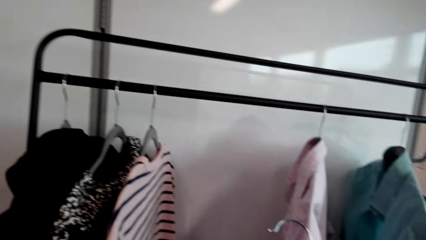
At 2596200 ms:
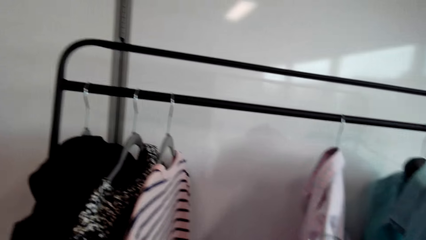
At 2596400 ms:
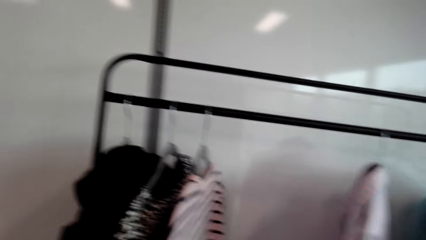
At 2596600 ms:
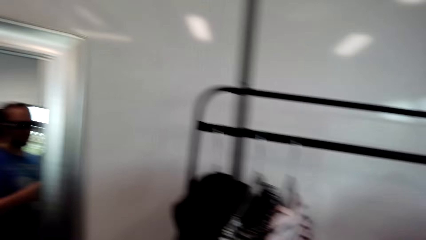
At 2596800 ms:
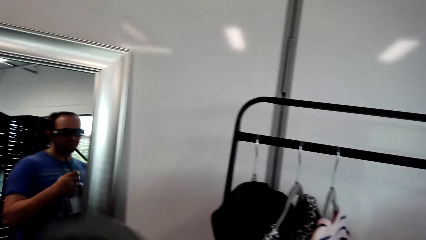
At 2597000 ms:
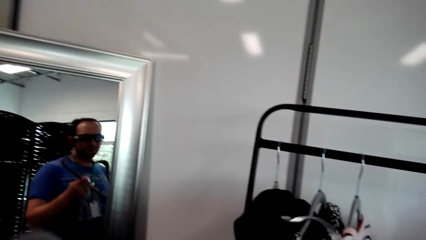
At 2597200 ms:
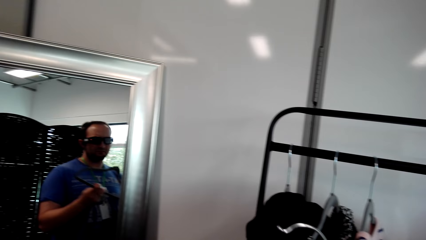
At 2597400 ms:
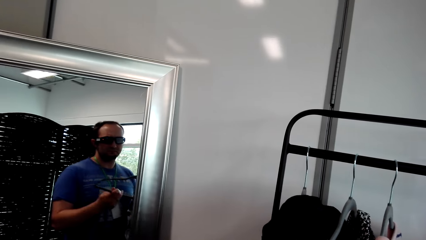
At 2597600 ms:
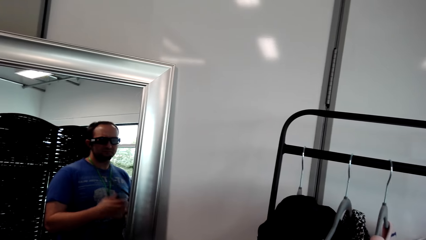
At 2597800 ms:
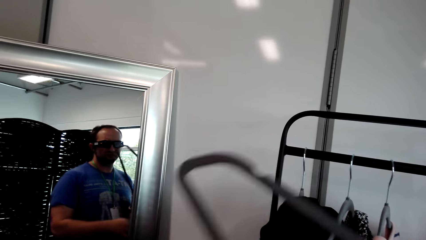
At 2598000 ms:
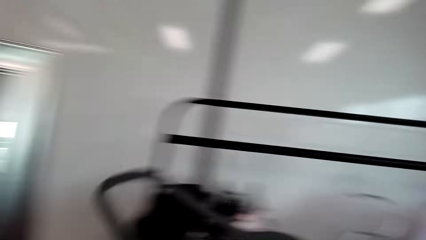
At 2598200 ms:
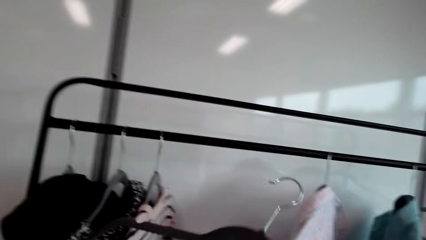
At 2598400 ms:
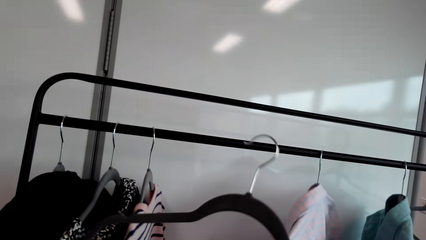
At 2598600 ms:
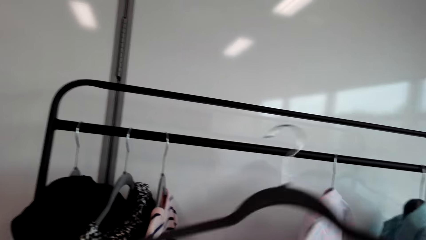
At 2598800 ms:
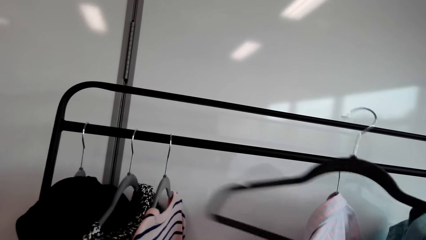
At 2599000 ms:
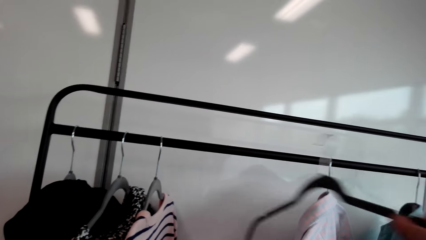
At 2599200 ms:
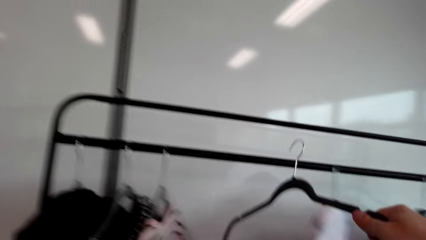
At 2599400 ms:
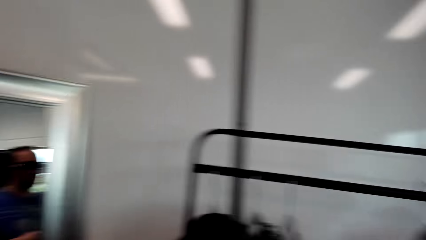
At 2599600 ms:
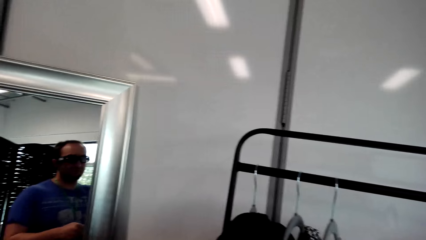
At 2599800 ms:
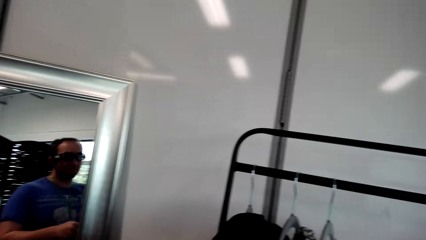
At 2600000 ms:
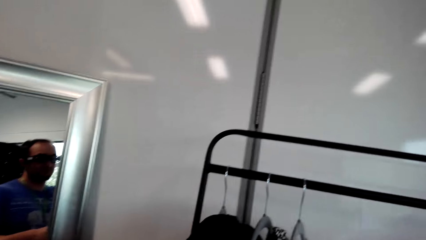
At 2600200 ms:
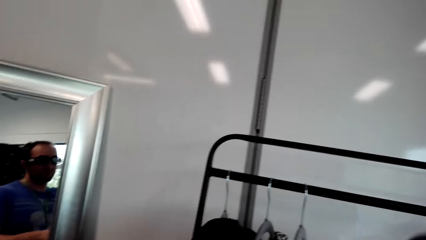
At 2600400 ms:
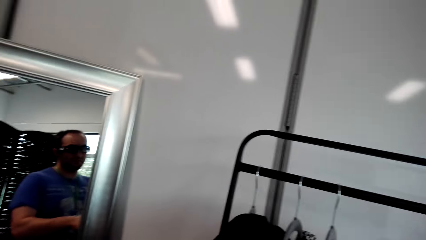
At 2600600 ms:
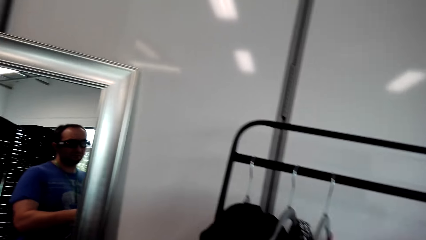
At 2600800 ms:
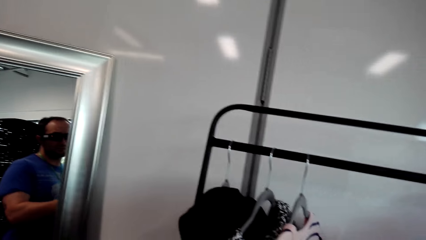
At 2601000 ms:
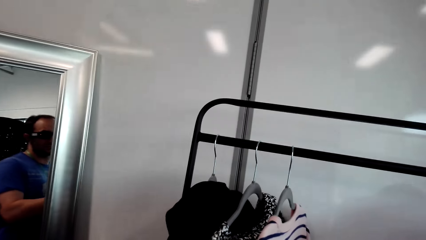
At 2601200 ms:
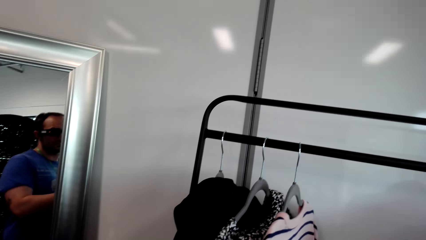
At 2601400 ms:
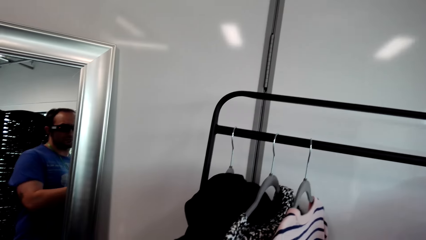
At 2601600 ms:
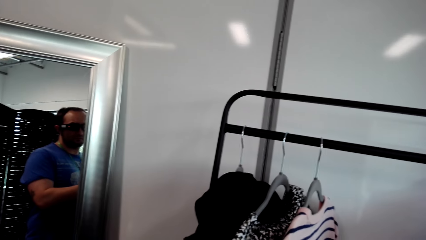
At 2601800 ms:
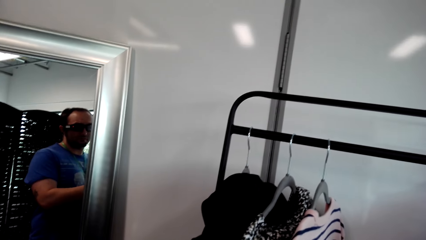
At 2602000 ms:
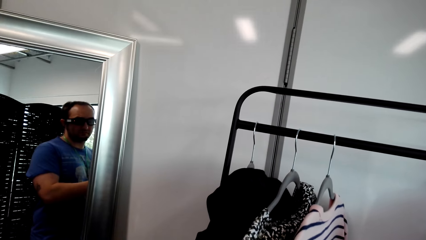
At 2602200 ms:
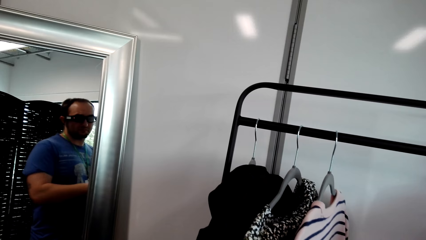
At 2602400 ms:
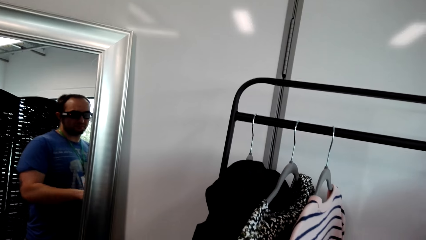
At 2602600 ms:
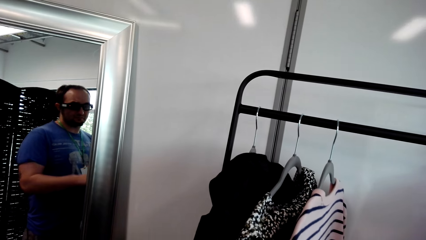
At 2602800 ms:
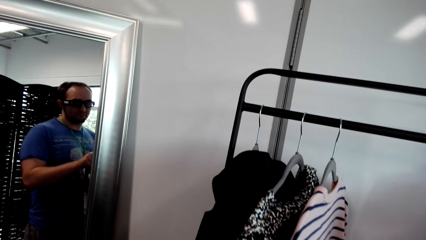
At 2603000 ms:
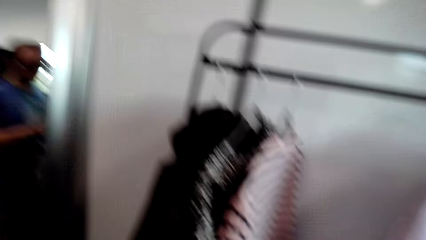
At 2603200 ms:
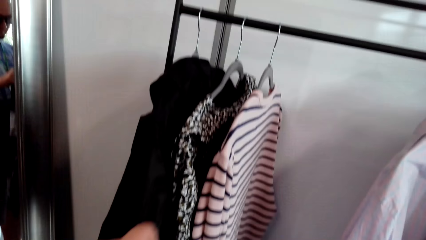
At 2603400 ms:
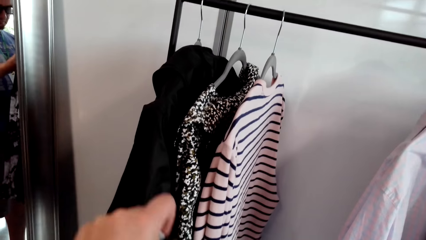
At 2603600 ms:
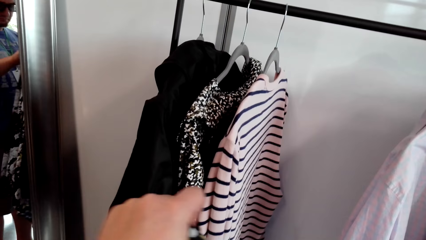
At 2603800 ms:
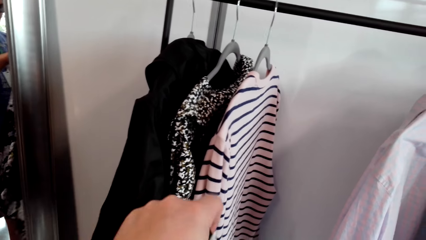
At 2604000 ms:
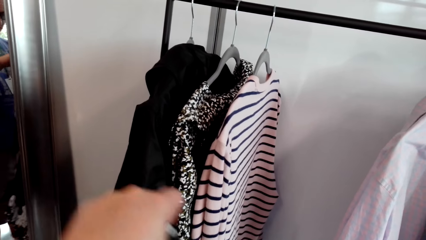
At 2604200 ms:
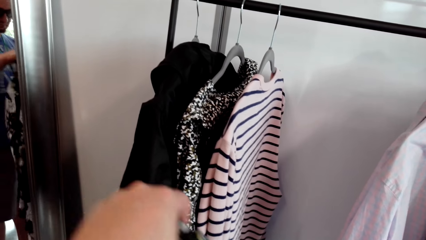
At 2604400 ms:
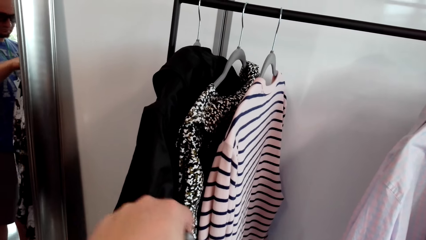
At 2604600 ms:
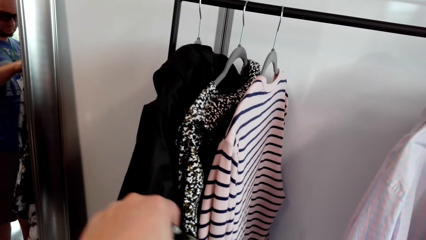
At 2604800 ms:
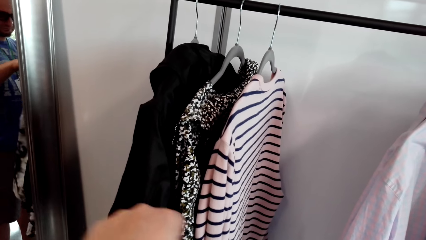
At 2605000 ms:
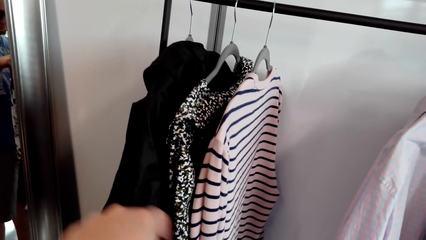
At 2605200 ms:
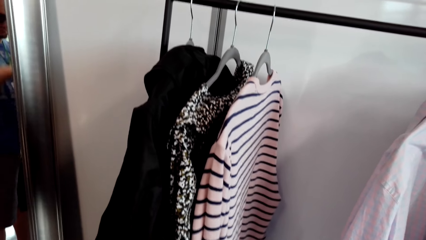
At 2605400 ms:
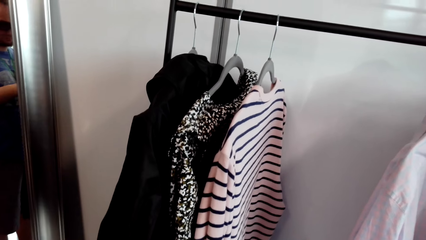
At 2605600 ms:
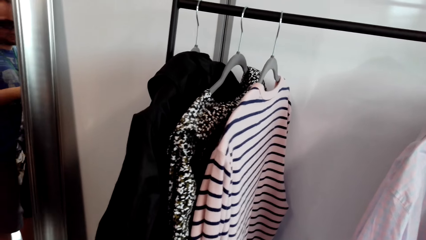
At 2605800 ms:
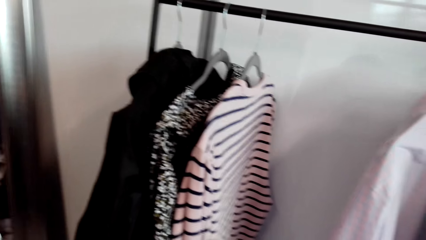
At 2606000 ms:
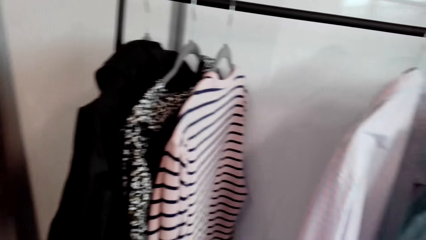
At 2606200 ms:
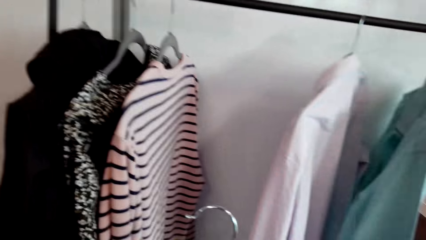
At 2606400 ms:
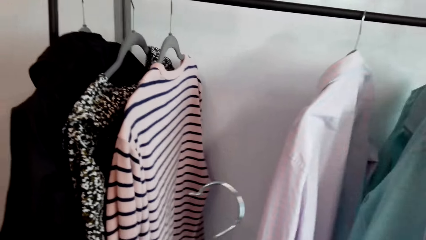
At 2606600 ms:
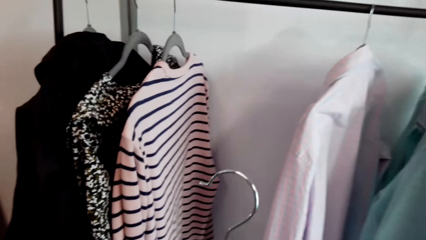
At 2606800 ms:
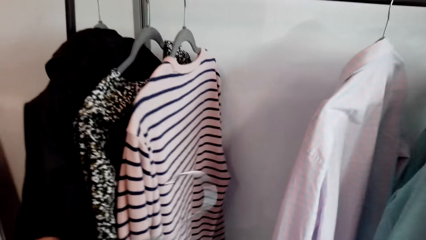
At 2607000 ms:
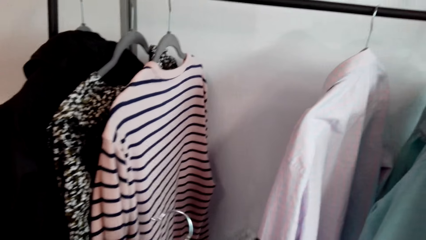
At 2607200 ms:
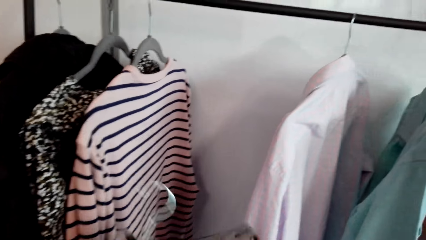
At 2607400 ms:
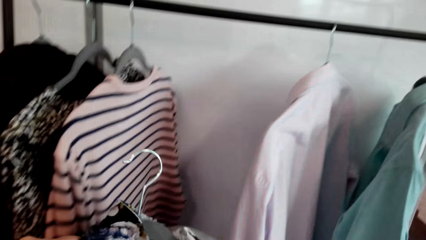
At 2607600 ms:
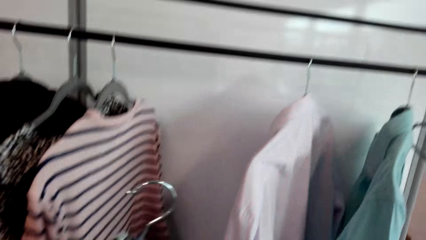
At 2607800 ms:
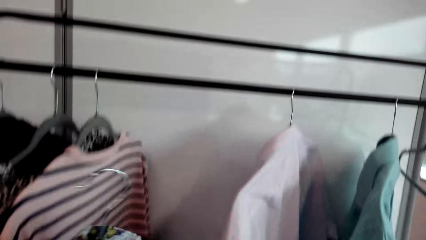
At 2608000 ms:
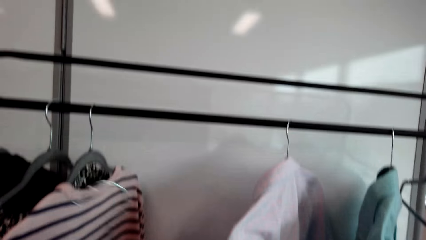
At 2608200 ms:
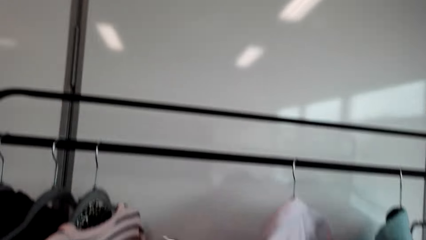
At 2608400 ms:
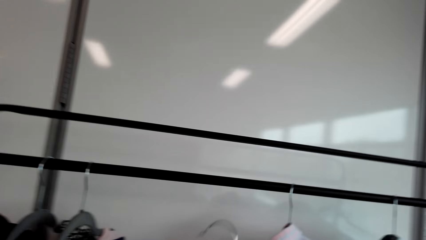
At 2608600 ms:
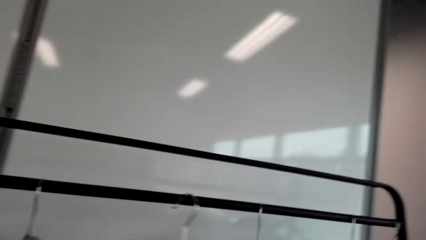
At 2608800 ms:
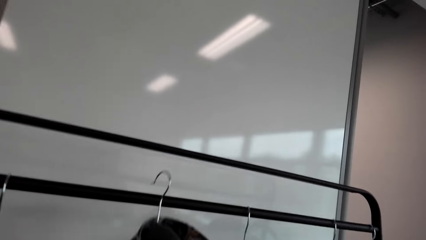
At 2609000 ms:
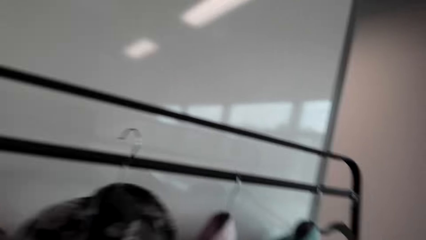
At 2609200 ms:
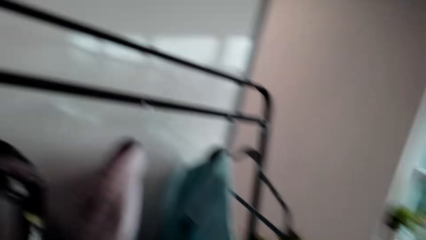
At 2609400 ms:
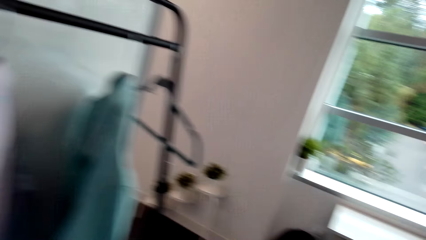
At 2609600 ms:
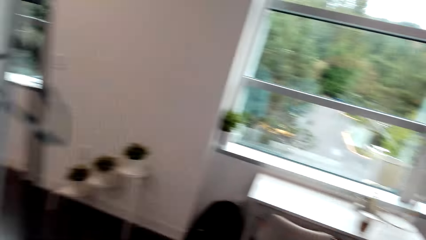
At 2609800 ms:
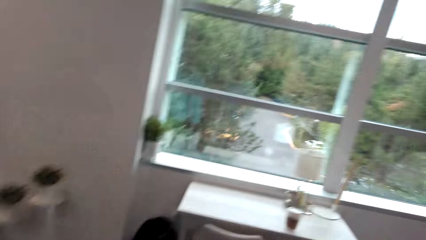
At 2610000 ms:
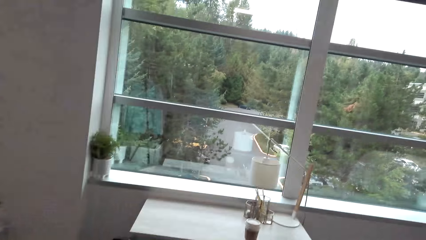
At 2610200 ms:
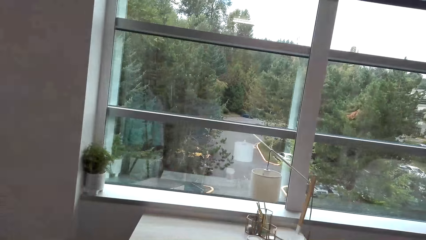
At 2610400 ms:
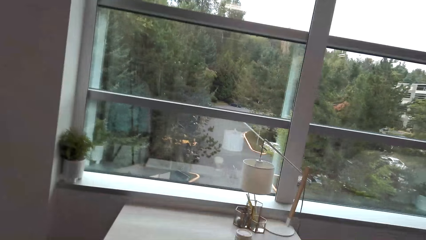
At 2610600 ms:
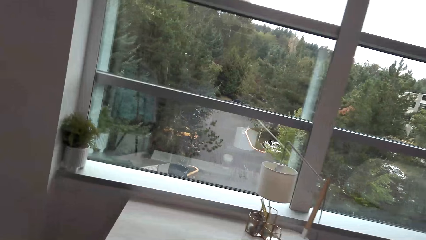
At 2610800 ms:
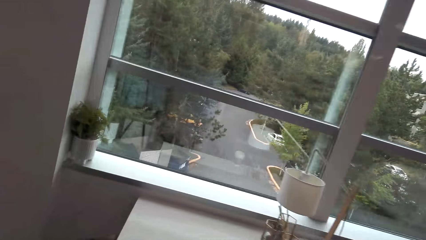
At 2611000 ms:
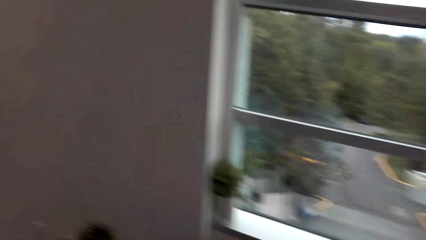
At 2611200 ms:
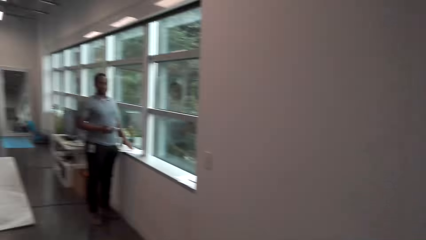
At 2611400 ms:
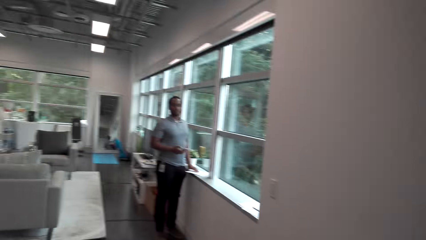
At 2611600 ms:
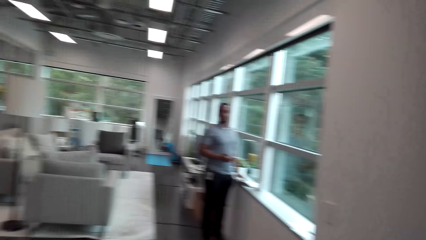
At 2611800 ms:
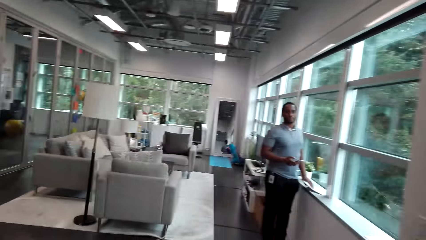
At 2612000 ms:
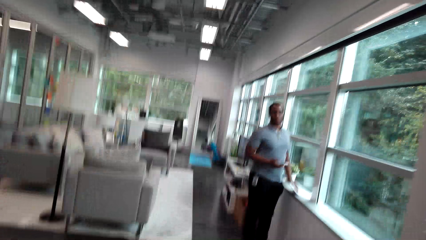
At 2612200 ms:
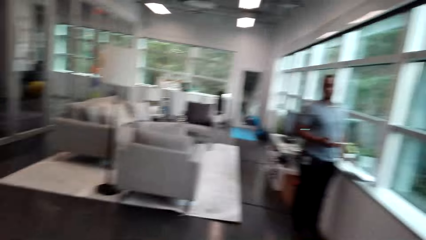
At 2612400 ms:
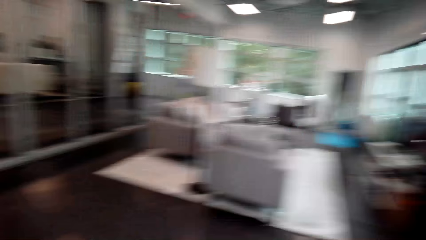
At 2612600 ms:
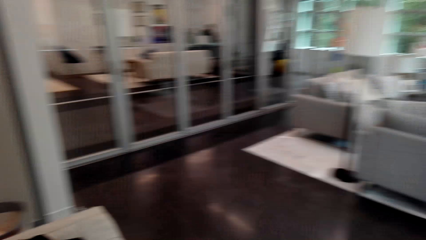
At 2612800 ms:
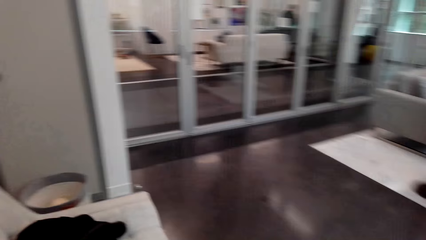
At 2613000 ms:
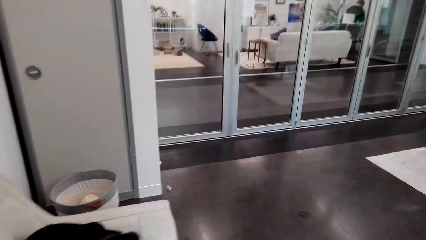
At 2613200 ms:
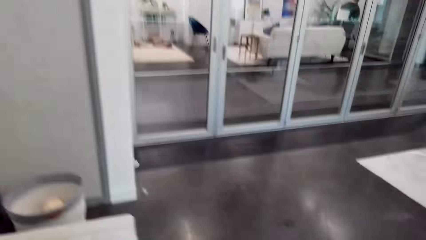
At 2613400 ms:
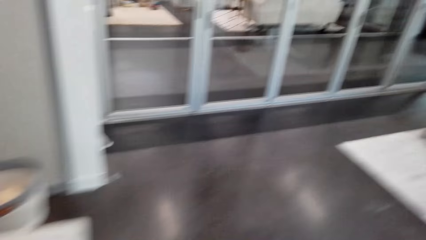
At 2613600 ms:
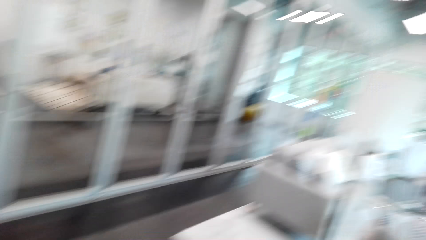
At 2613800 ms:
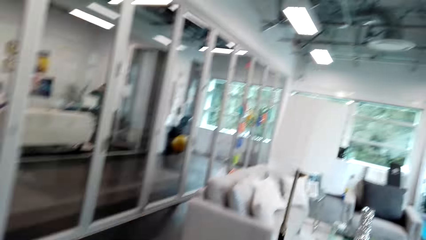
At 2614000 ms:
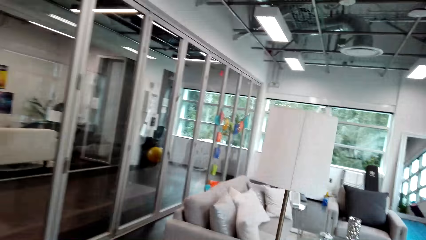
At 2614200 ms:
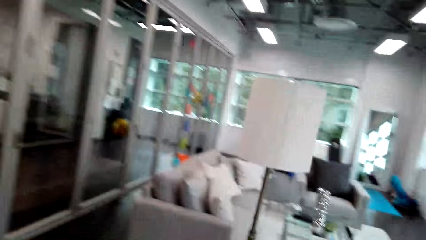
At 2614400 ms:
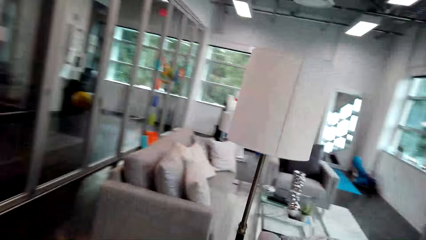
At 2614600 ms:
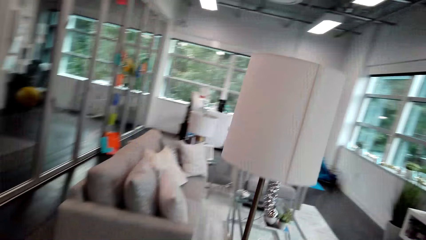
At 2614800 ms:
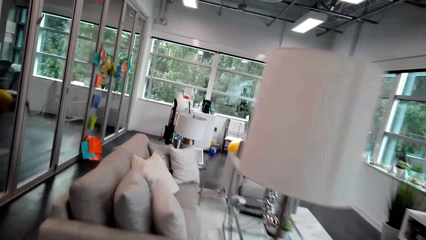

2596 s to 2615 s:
The camera wearer touches the cloth. They remove the cloth from the hanger. They stare at the mirror. They hang the hanger on the hanger holder. They look at the mirror. A man converses. The camera wearer adjusts the cloth. They lift the cloth. They hang the cloth on the hanger holder. They look around. They walk in the house. They converse with the man.
